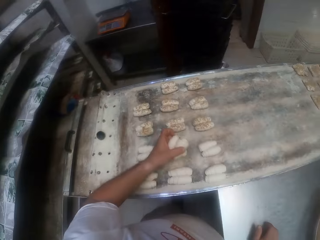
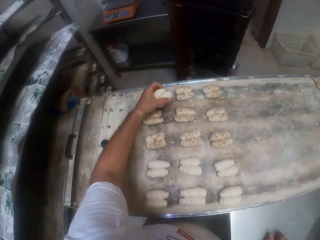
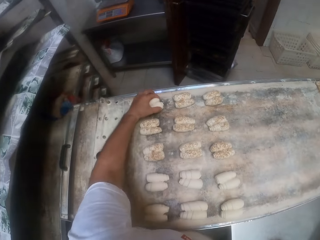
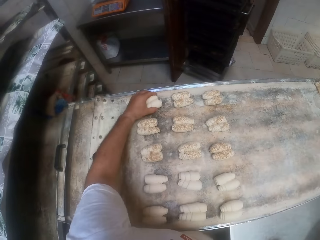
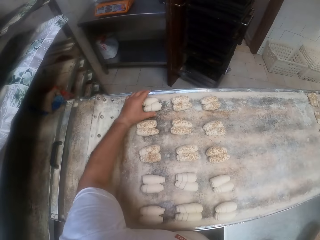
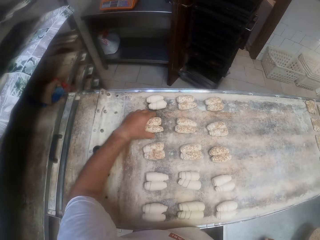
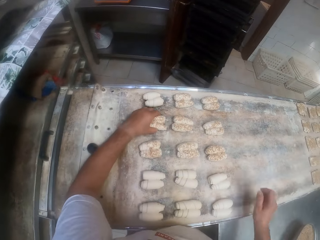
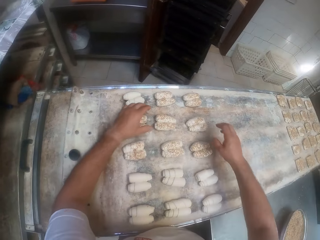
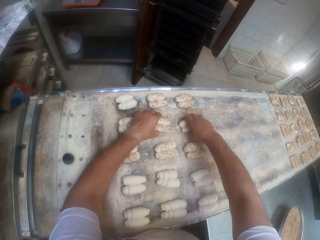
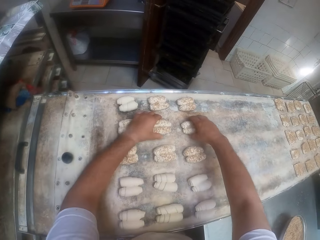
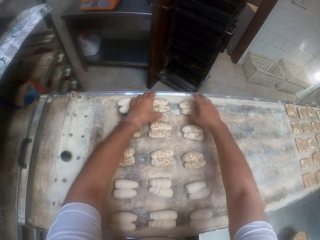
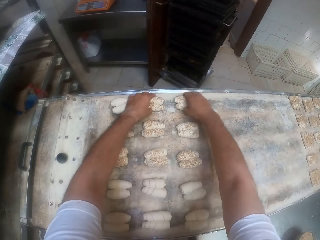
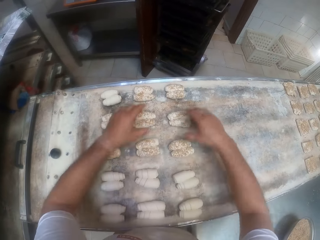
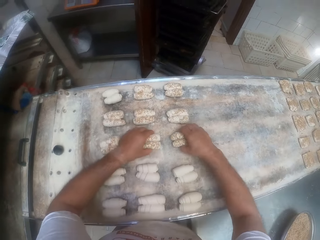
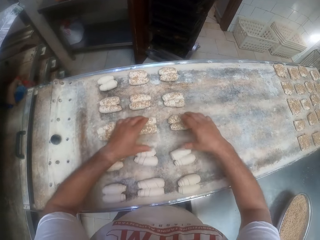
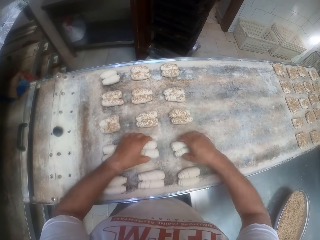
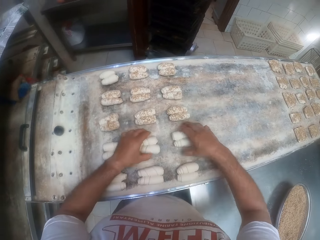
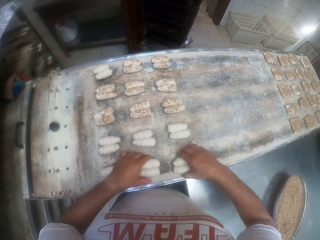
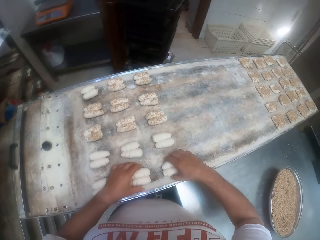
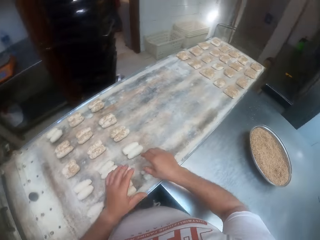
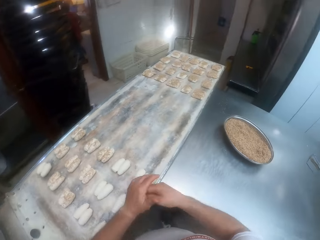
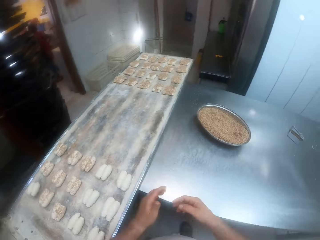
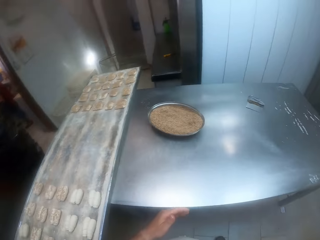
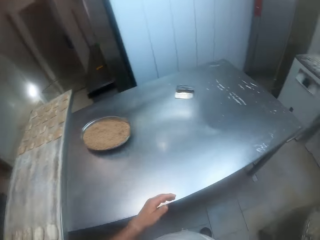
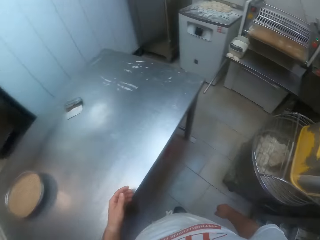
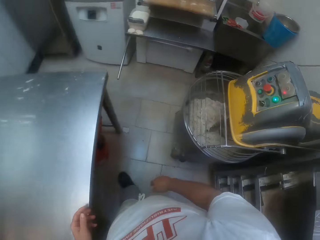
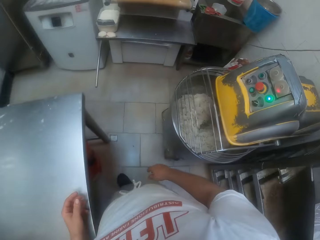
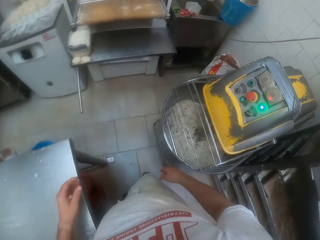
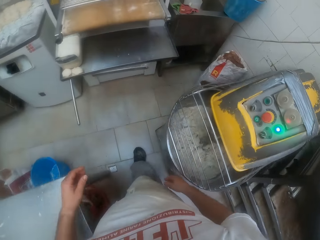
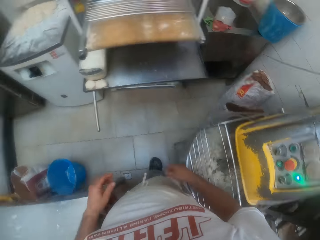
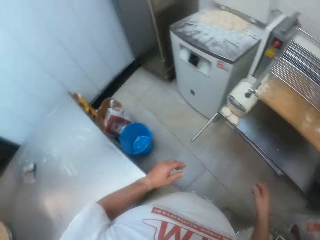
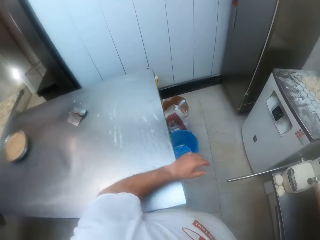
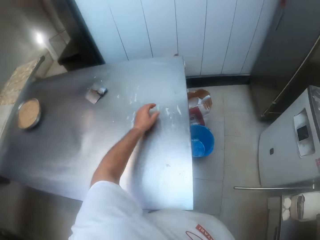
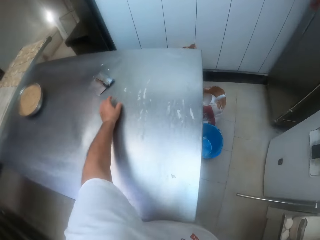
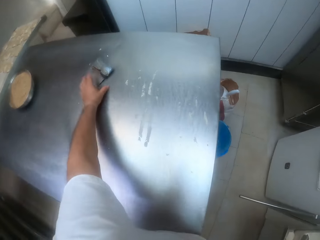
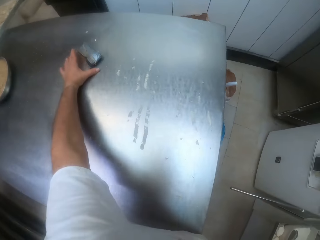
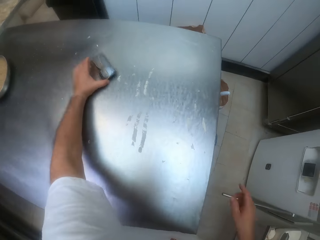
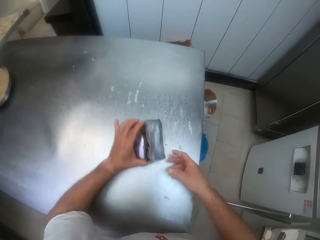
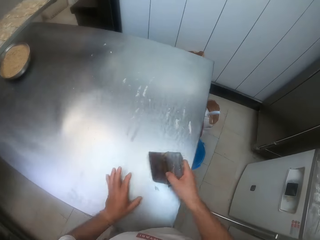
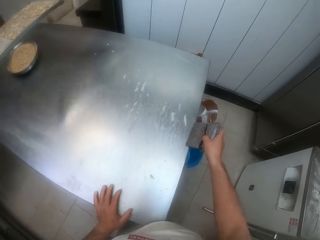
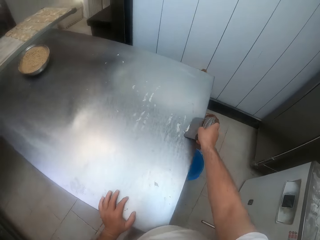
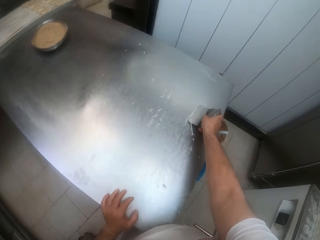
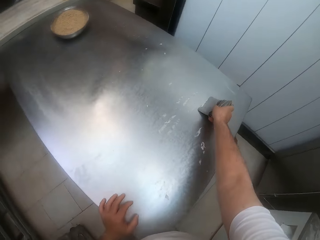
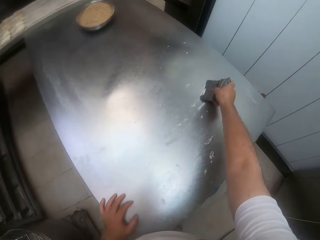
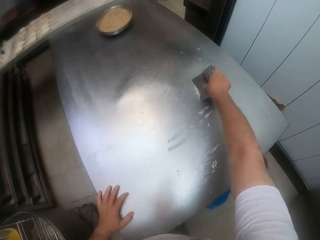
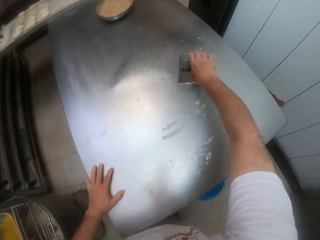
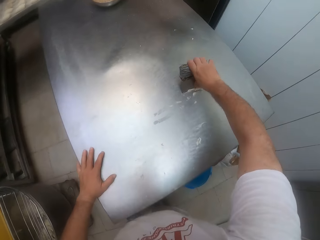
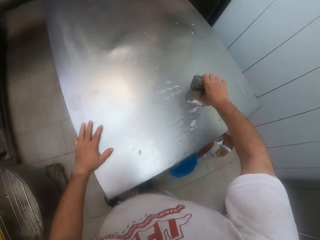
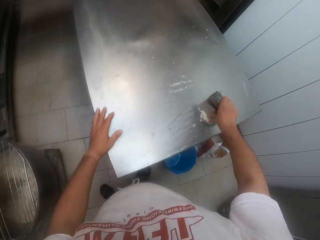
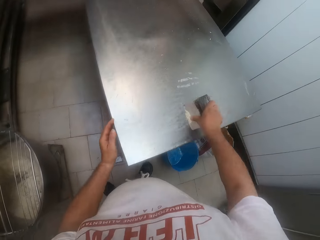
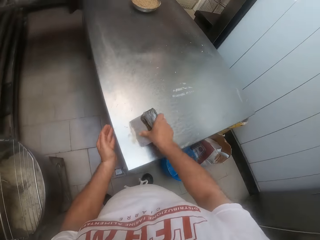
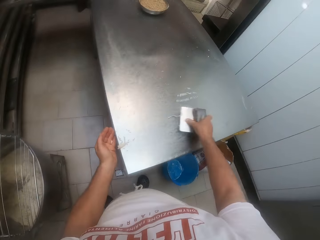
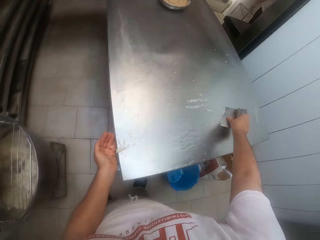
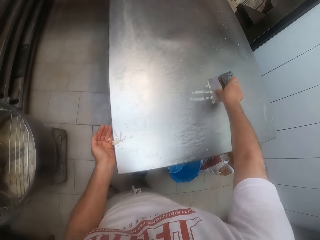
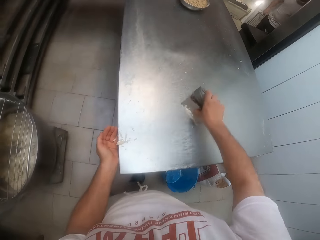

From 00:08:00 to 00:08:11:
The camera wearer passes the rolled dough from his right hand to his left hand. He places the rolled dough on the baking sheet with his left hand. He arranges the rolled doughs on the baking sheet with both hands. He moves around the room. He picks a dough cutter on the rolling table with his left hand. He passes the dough cutter from his left hand to his right hand. He scrapes the rolling table with the dough cutter in his right hand. He cleans the table.

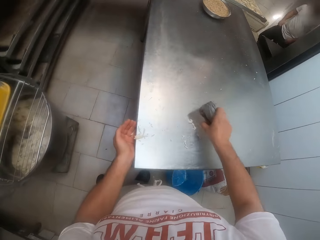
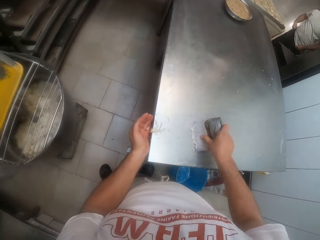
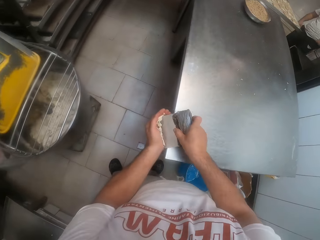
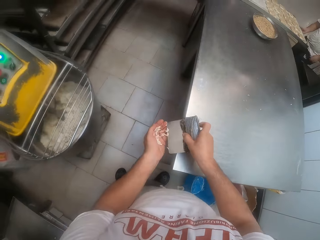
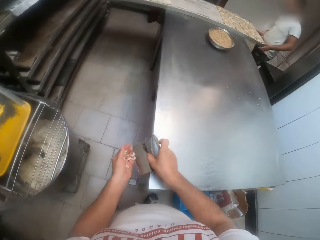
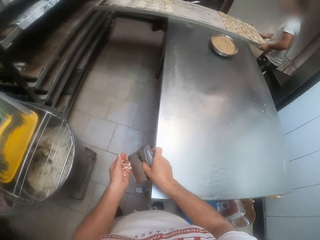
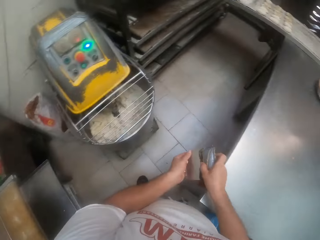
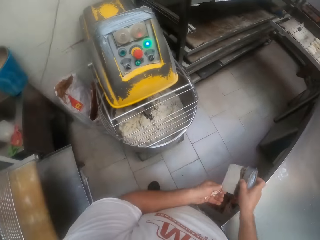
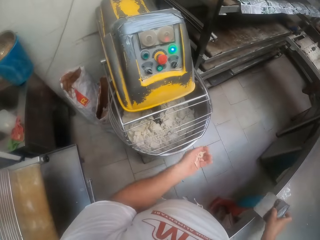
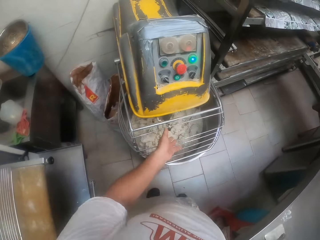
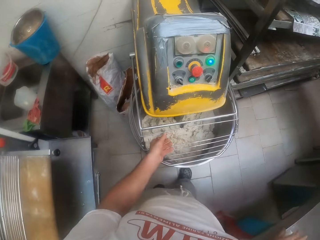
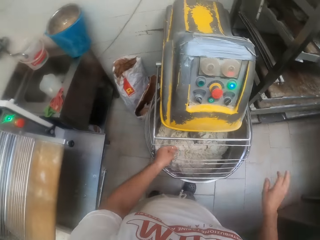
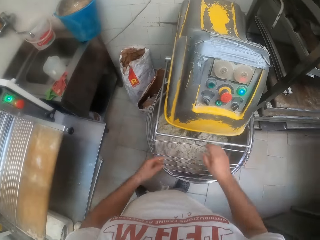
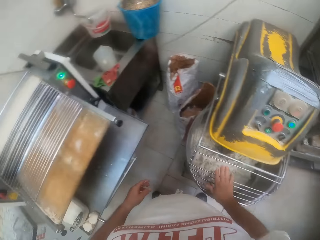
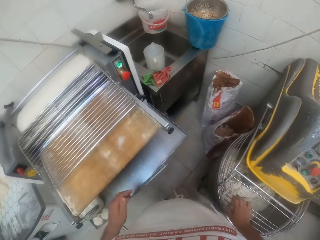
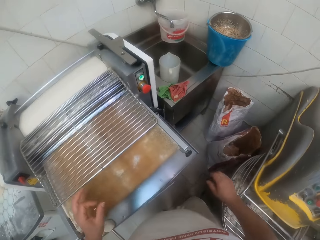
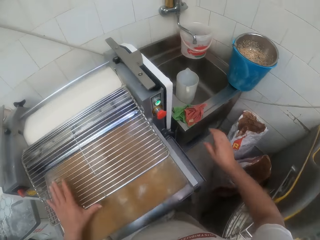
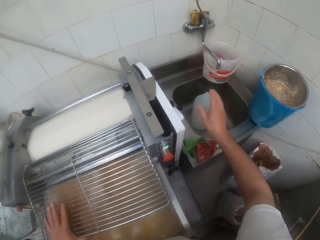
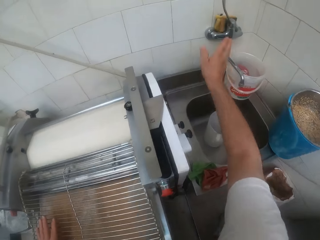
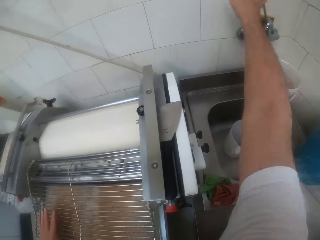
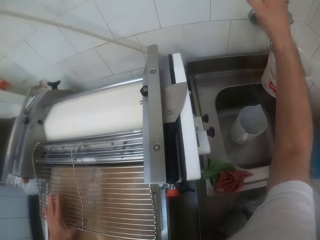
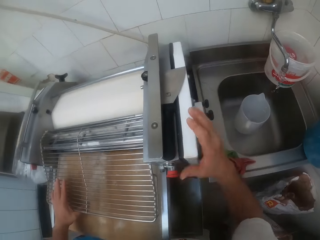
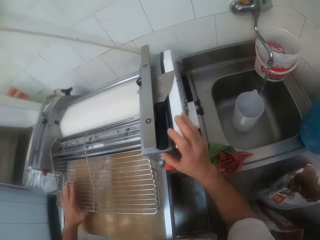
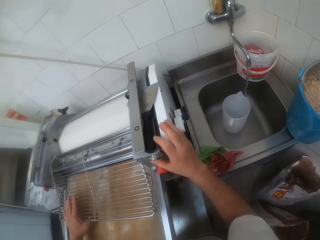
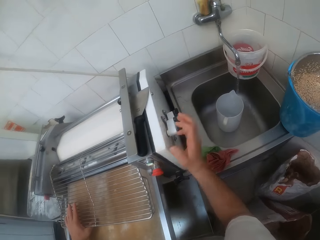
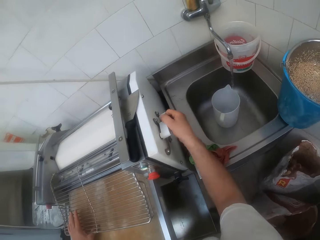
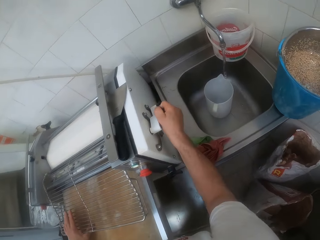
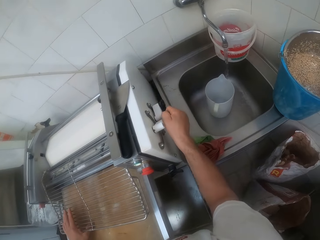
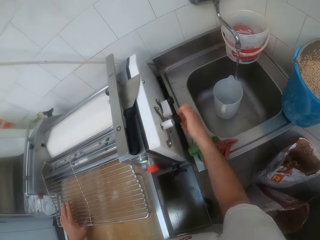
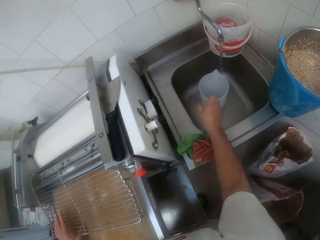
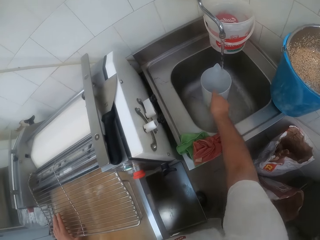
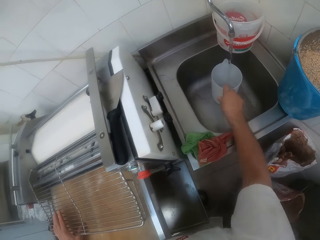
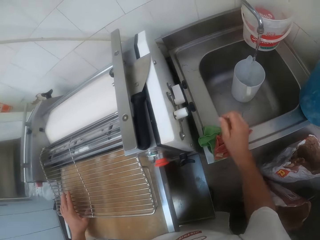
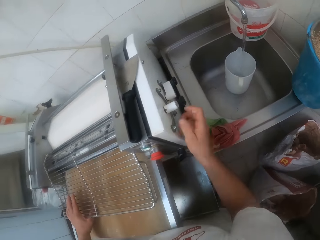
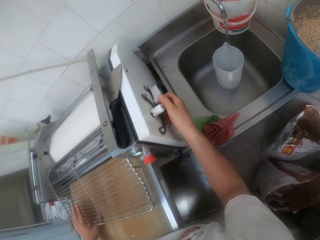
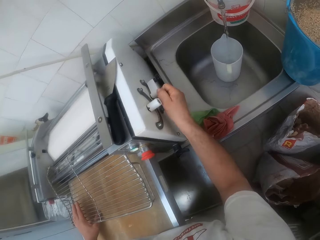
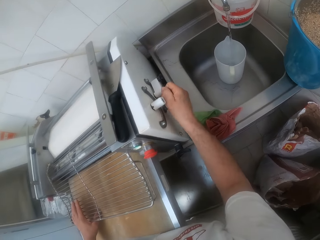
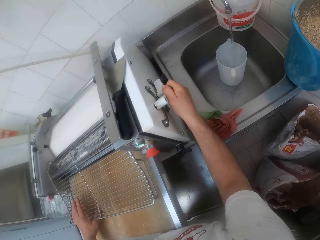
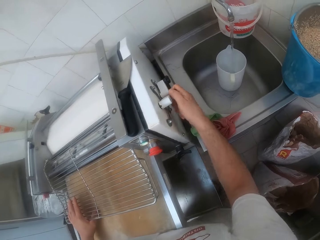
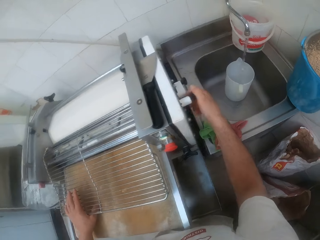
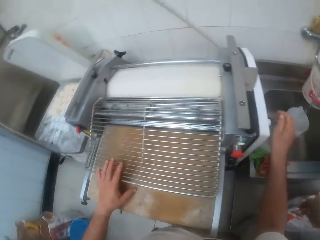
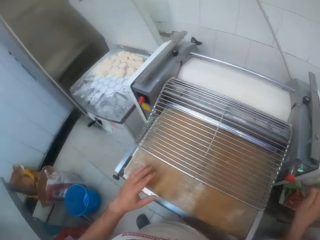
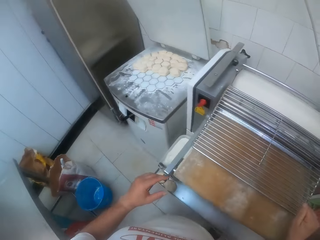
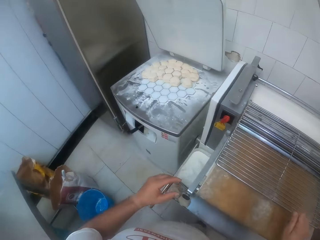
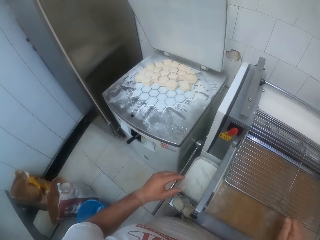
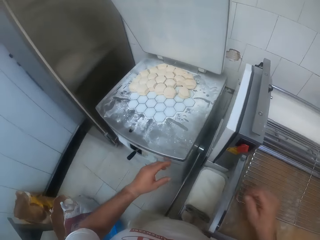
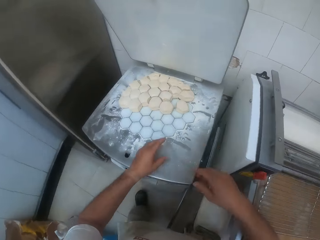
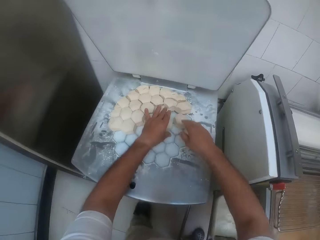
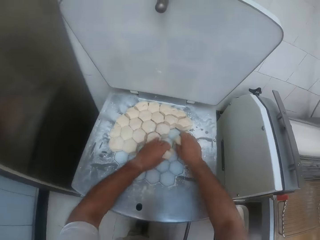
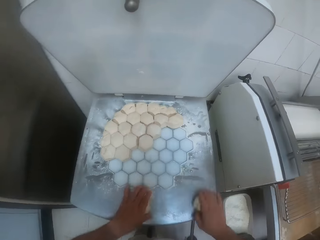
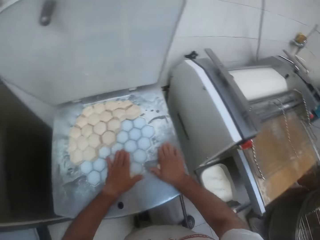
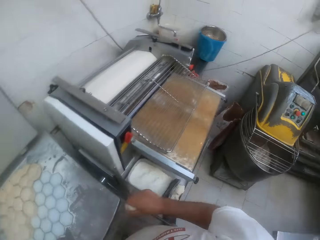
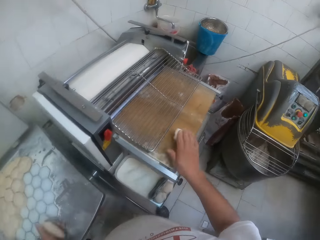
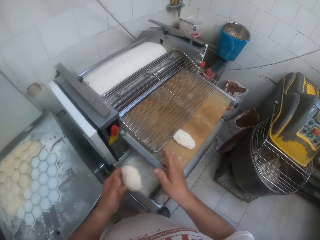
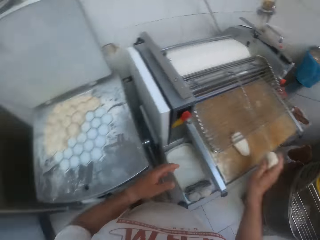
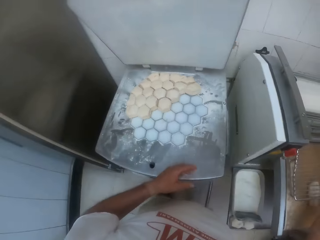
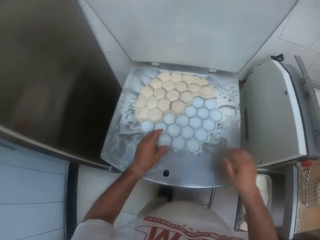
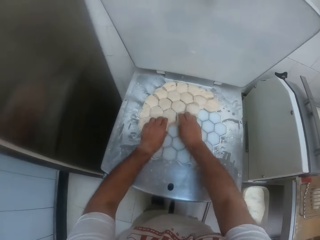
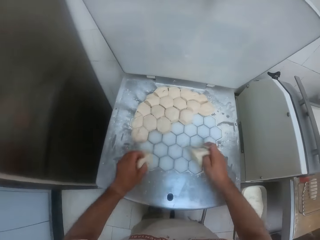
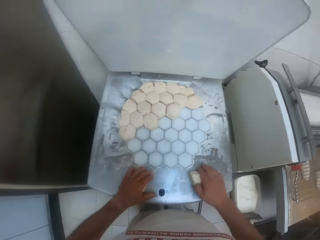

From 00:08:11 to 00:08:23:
The camera wearer cleans the table. He packs the scraped dough from the rolling table into his left hand with the dough cutter in his right hand. He pours the dough in his left hand into the dough mixer. He touches the dough mixer with his right hand. He touches the dough sheeter with his left hand. He switches on a tap on a wall with his right hand. He raises his hand. He places his right hand on the dough roller and removes his right hand from the dough roller. He puts on the machine. He operates the dough roller with his right hand. He pushes the jug in the sink with his right hand. He puts on the machine. He operates the dough roller with his right hand. He picks doughs from a dough shaper with both hands. He rolls the doughs on the dough shaper with both hands. He puts the dough on both hands in the dough roller. He picks doughs from the dough shaper with both hands.
